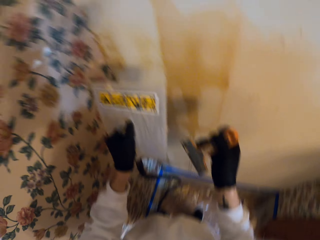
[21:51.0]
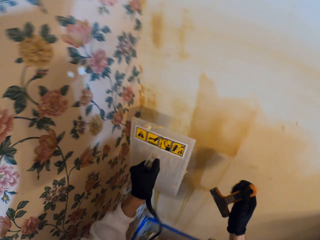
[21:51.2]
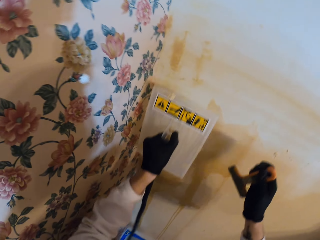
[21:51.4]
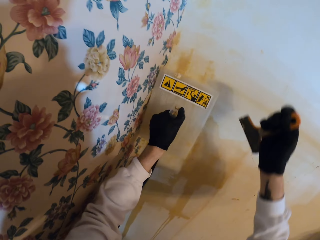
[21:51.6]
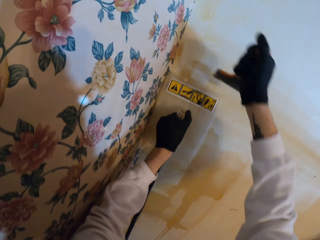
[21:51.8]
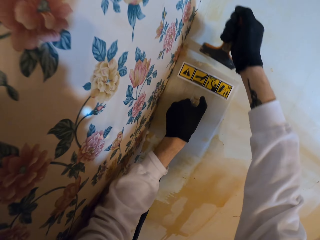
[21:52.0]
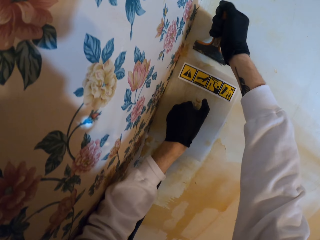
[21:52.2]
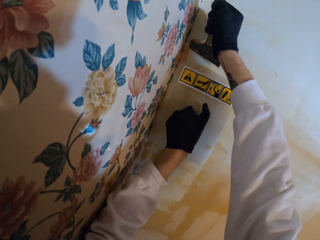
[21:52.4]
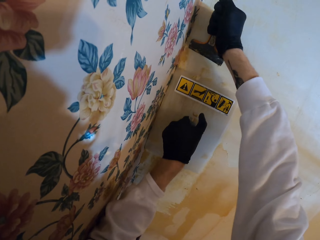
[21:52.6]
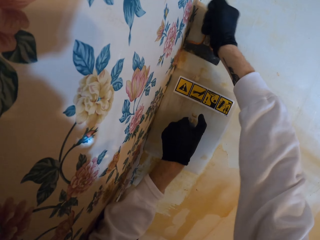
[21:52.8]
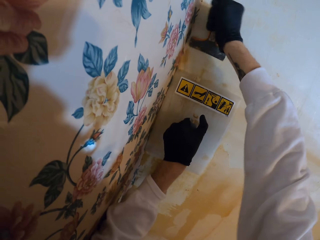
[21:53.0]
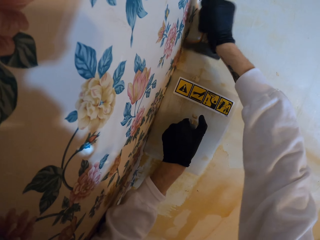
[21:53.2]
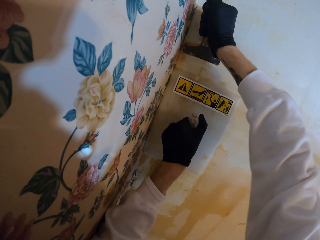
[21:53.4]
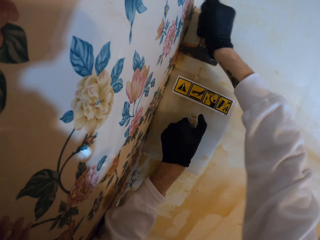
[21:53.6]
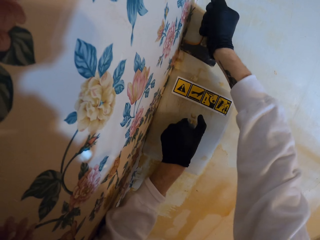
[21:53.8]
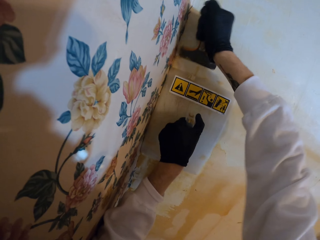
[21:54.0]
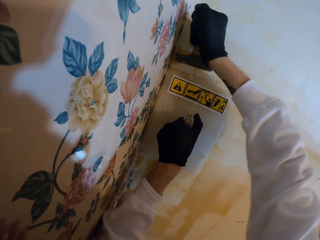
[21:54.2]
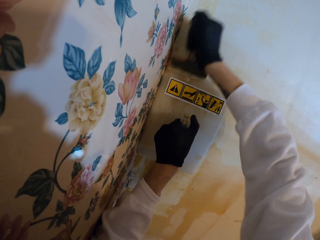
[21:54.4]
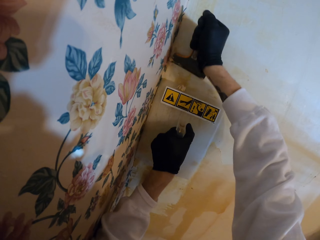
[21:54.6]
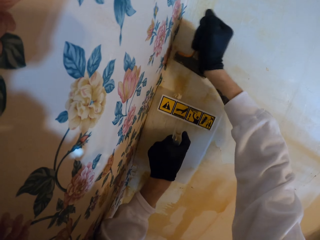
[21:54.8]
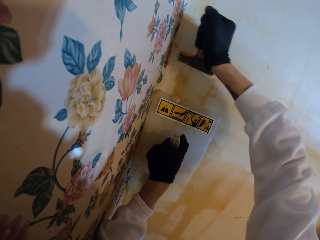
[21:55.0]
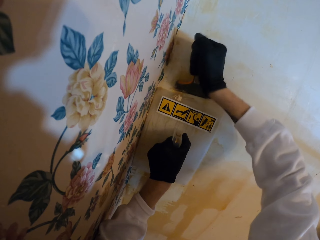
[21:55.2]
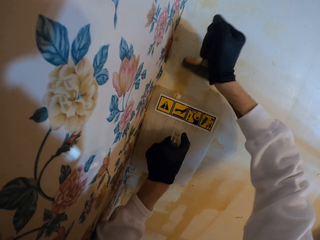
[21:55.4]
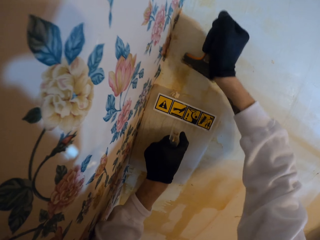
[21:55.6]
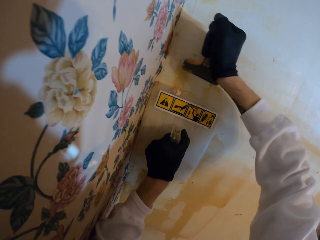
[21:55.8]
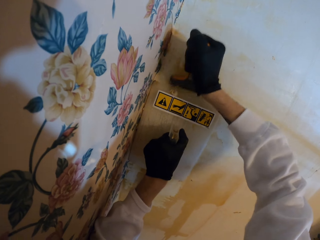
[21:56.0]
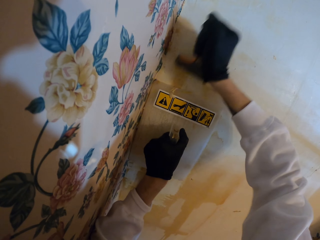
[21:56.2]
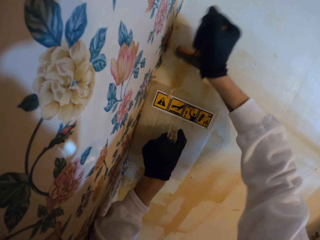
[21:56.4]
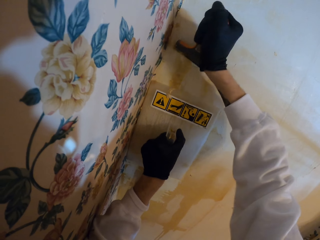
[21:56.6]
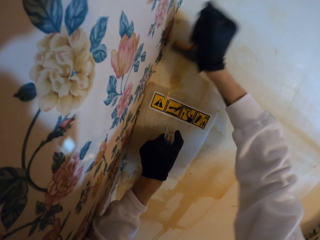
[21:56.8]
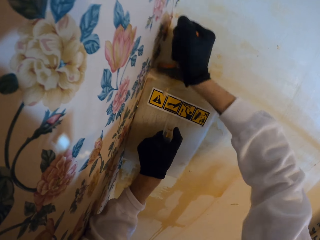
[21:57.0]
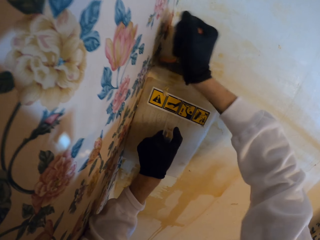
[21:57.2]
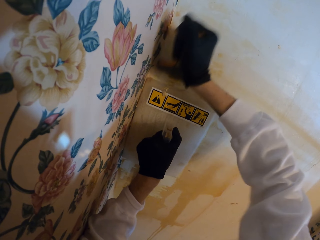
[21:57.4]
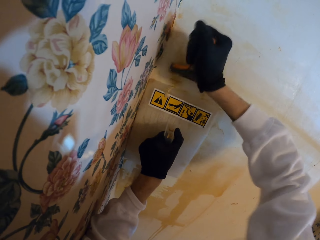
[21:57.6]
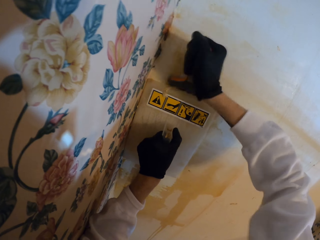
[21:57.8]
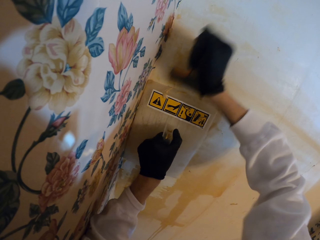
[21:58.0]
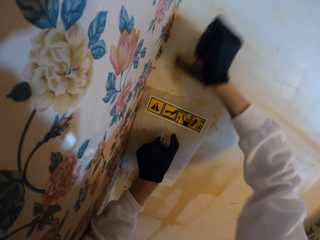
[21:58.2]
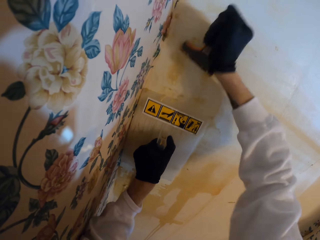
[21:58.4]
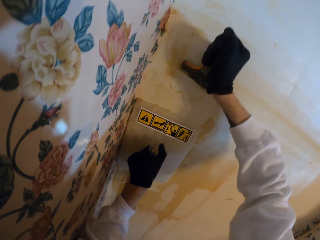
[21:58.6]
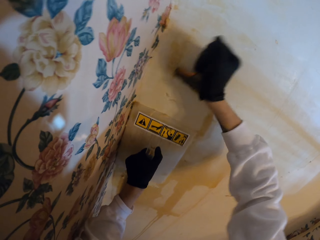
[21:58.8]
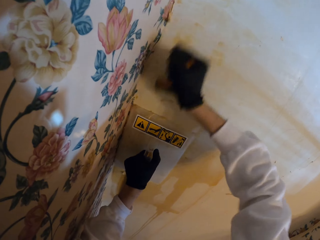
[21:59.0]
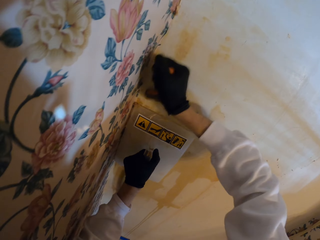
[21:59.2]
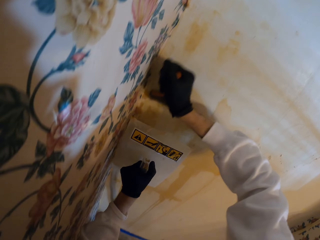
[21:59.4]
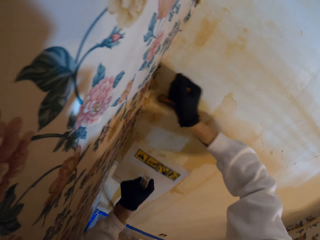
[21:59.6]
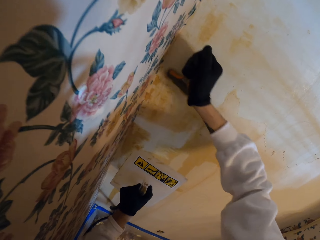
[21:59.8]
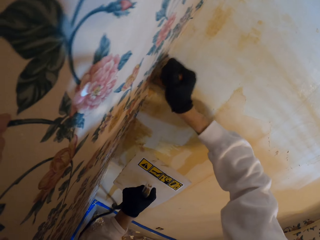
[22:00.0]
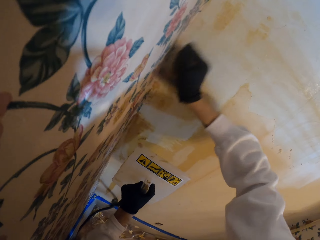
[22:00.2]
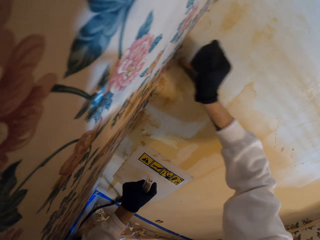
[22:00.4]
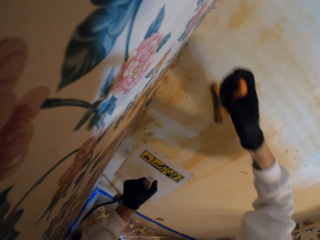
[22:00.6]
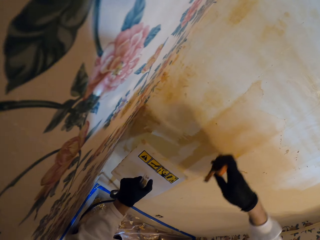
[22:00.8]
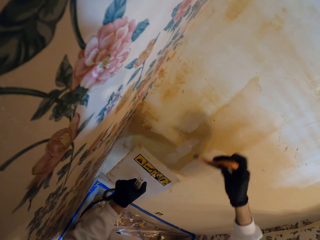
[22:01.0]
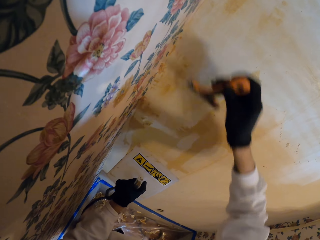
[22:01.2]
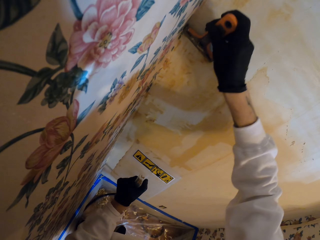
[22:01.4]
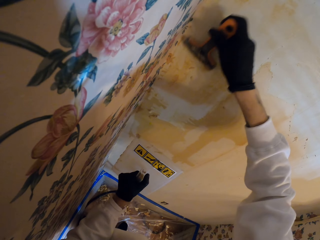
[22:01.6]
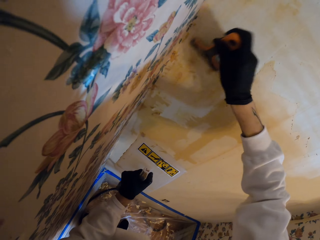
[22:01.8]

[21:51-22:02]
The camera wearer removes the dirt on the wall with a scraper.

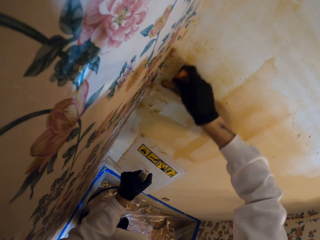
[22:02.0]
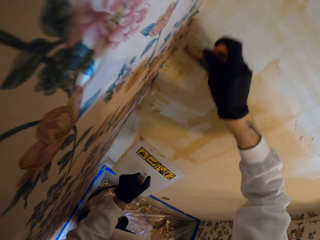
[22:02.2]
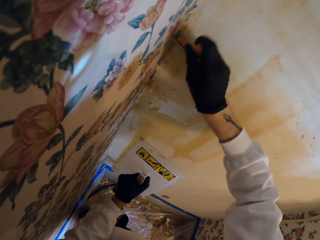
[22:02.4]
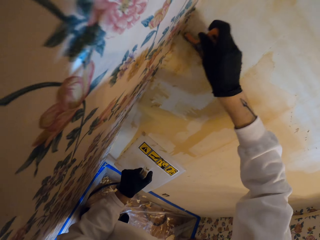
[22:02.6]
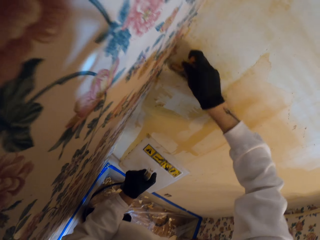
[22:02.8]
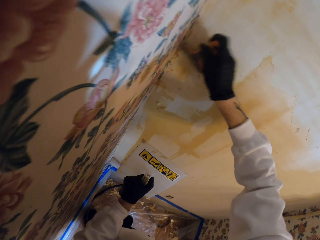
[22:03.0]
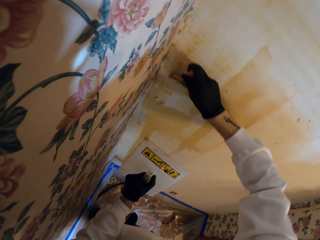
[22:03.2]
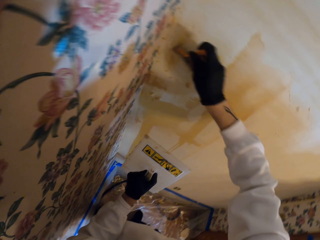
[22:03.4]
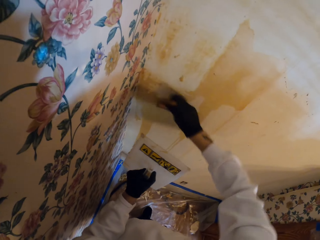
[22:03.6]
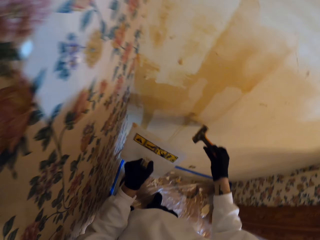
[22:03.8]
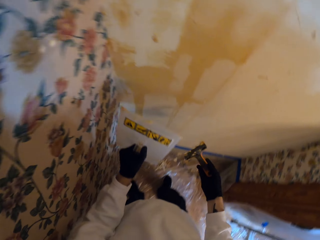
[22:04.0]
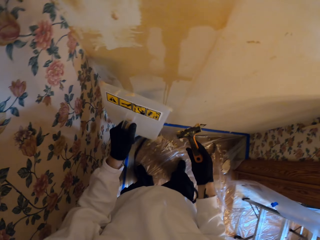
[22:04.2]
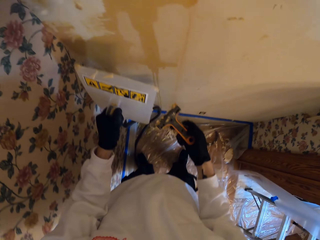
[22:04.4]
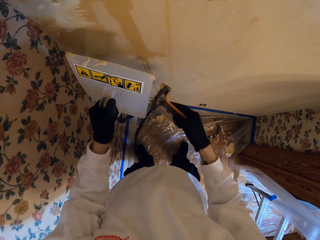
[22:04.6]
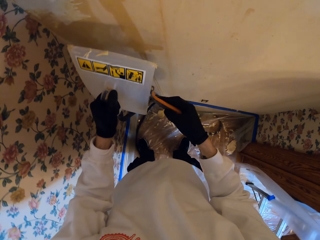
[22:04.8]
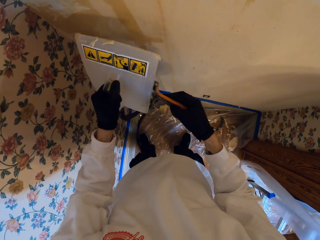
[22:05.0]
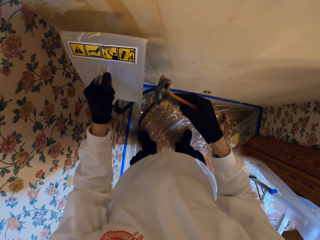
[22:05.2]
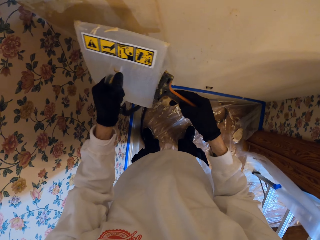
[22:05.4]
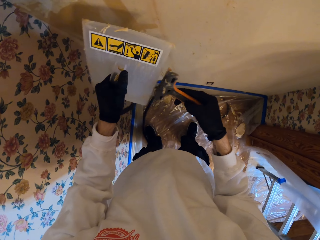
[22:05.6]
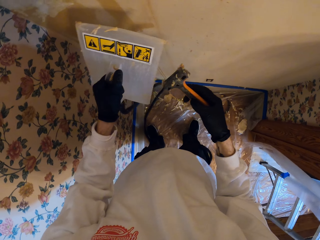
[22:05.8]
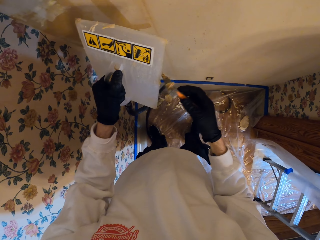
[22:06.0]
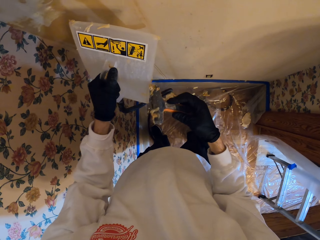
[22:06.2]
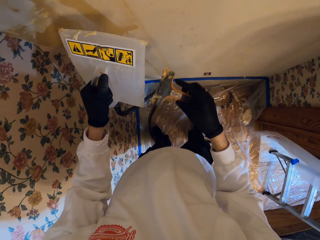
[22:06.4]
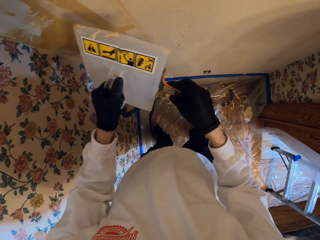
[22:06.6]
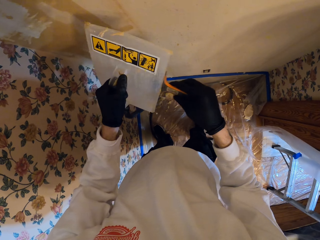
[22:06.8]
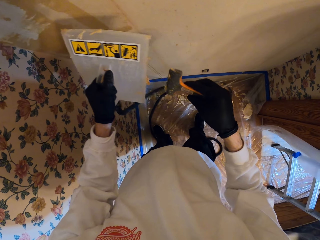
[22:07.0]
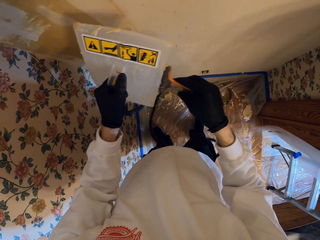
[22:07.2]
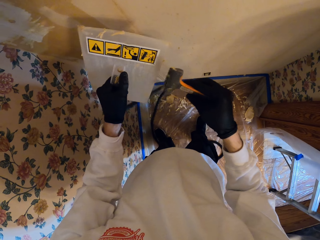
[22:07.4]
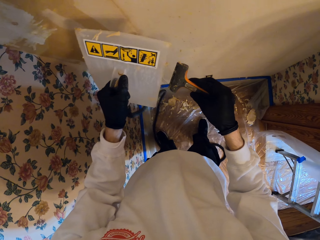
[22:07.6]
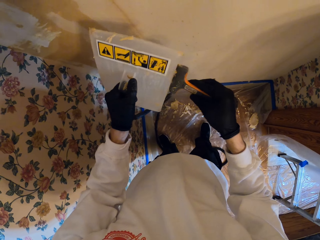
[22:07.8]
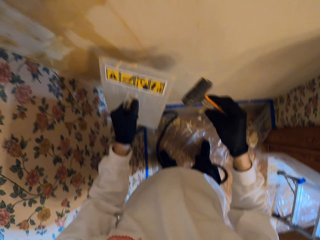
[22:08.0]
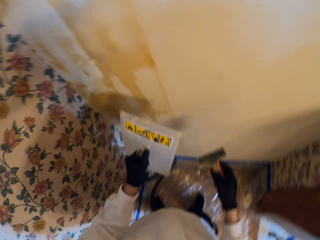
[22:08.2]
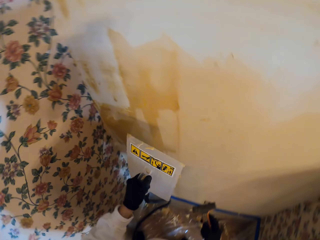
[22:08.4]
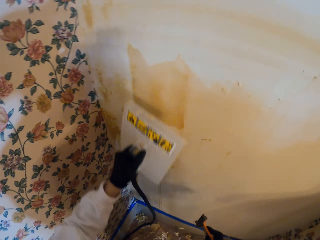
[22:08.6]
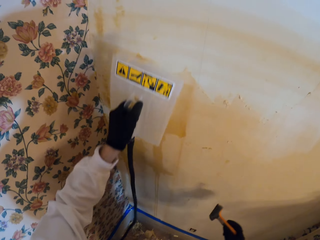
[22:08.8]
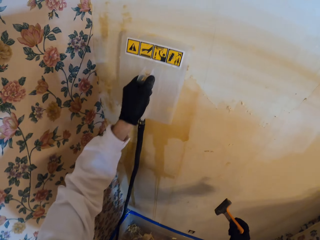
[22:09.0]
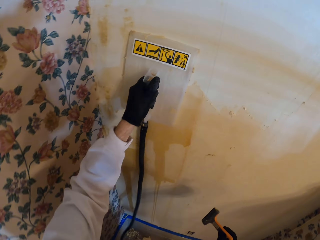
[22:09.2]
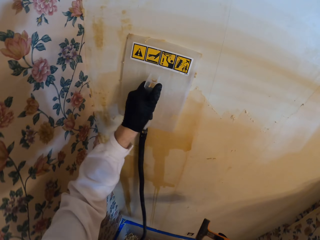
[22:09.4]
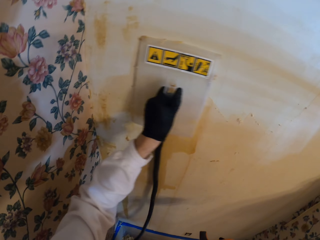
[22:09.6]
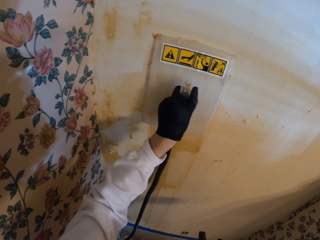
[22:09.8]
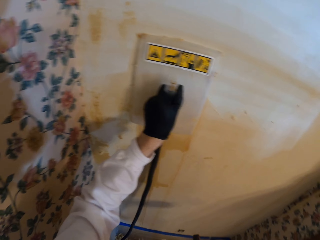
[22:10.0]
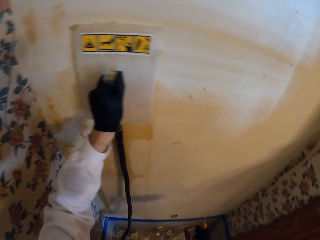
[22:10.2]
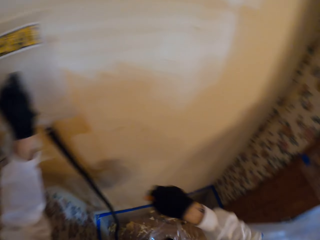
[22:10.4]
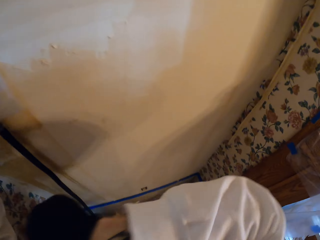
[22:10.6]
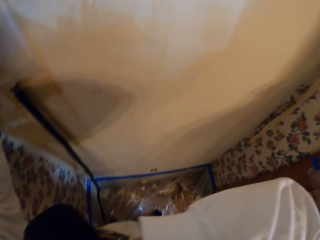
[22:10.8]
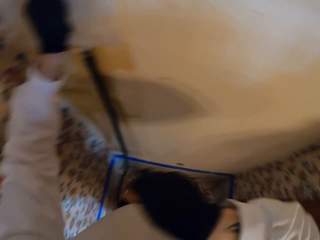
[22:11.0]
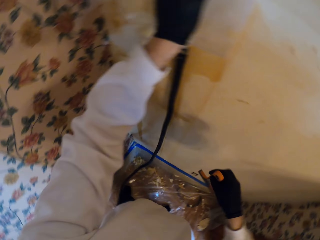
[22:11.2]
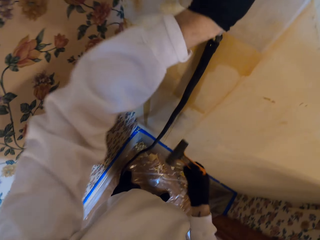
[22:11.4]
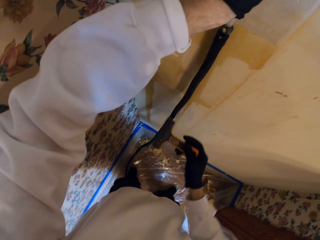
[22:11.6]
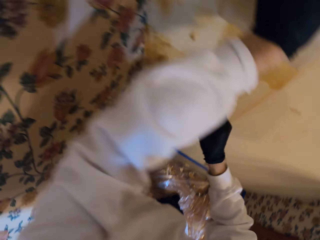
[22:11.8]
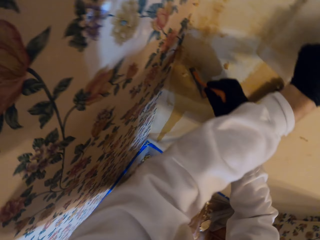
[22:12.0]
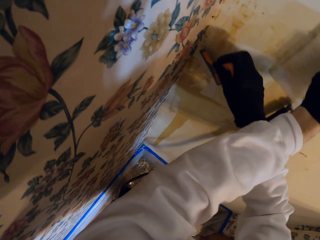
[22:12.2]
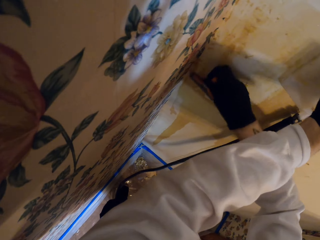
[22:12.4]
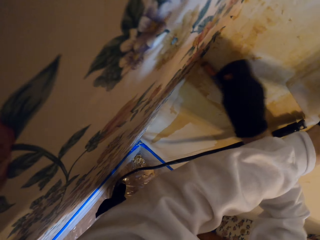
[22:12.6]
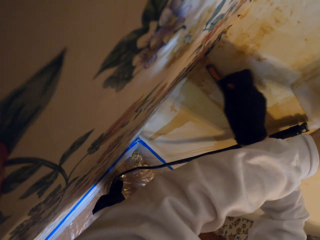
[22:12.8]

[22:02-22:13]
The camera wearer scrapes the wallpaper with the scraper. He removes dirt from the scraper with the wallpaper steamer. He steams the dirt on the wall. He touches his face with the elbow.
